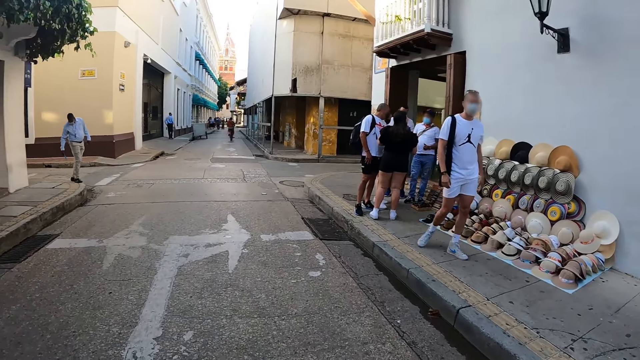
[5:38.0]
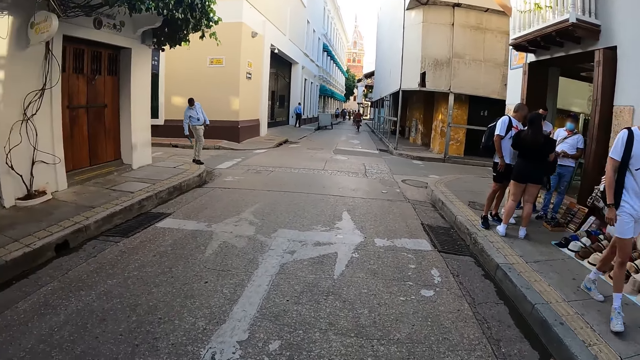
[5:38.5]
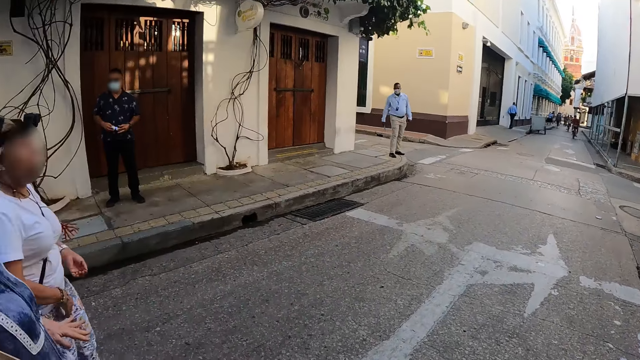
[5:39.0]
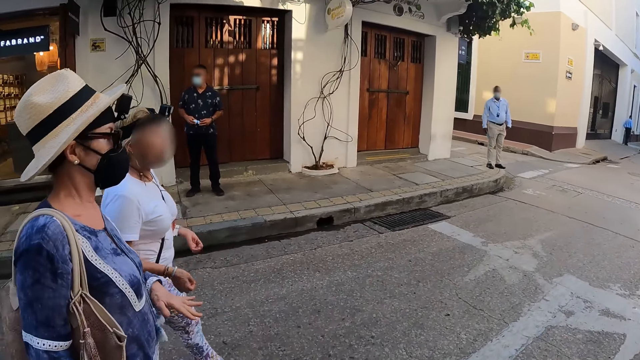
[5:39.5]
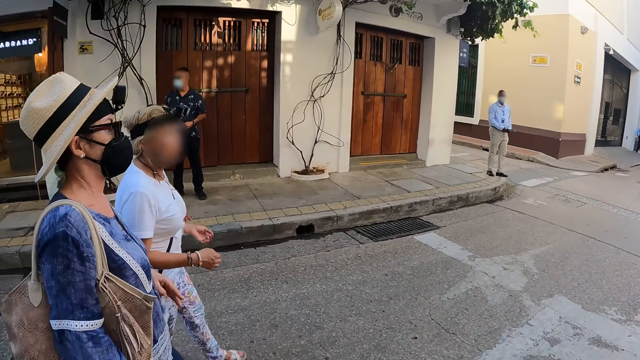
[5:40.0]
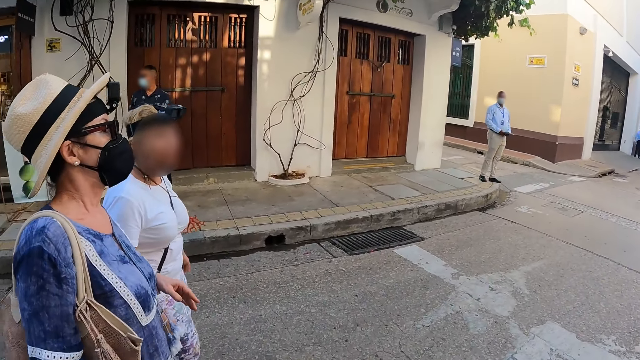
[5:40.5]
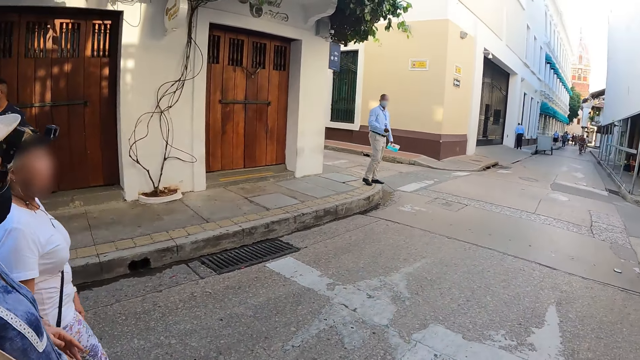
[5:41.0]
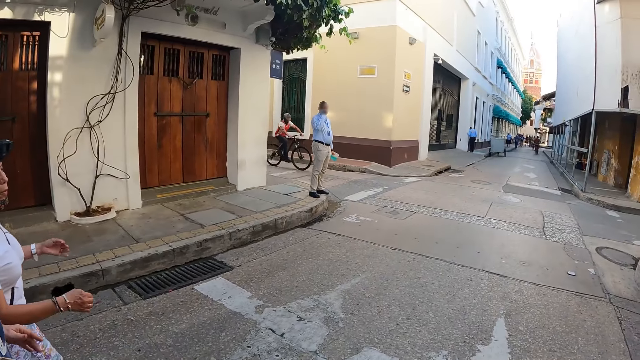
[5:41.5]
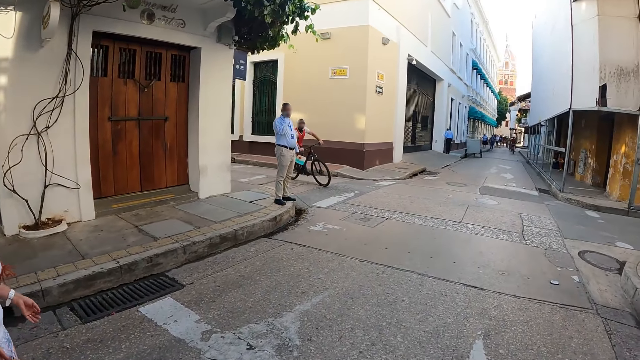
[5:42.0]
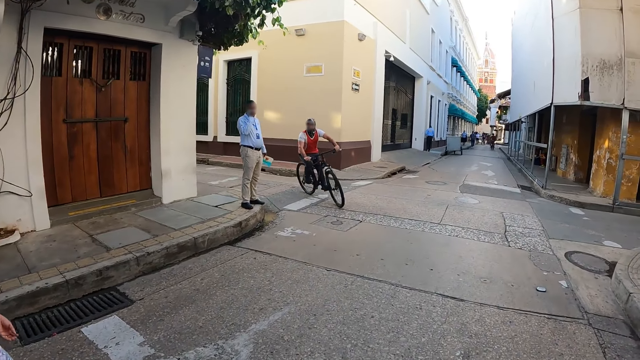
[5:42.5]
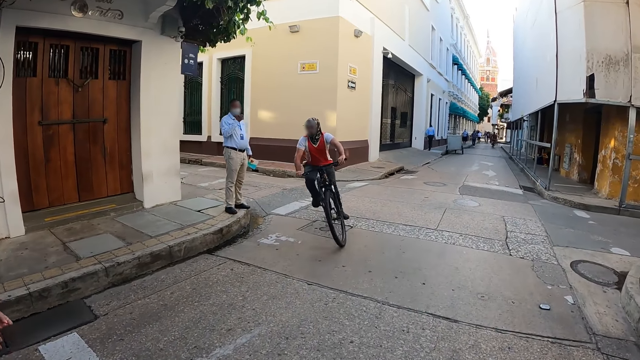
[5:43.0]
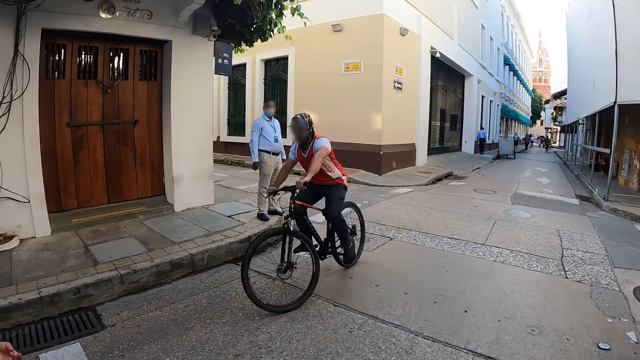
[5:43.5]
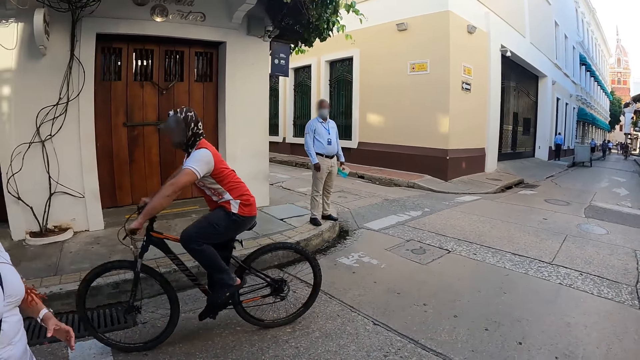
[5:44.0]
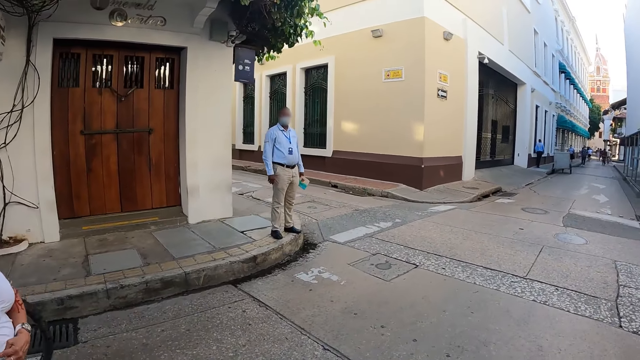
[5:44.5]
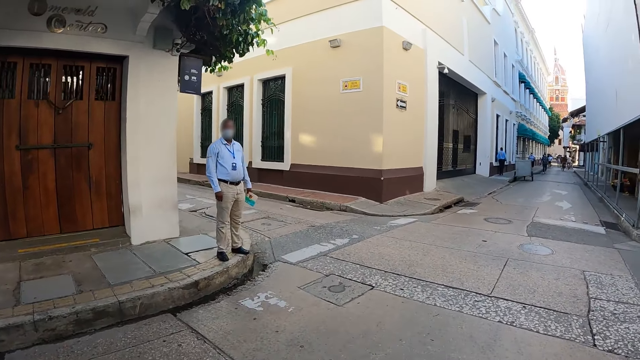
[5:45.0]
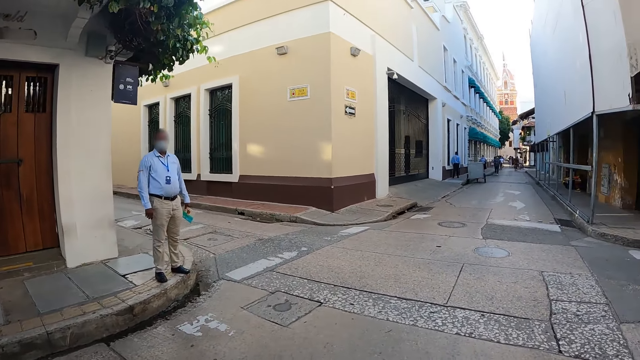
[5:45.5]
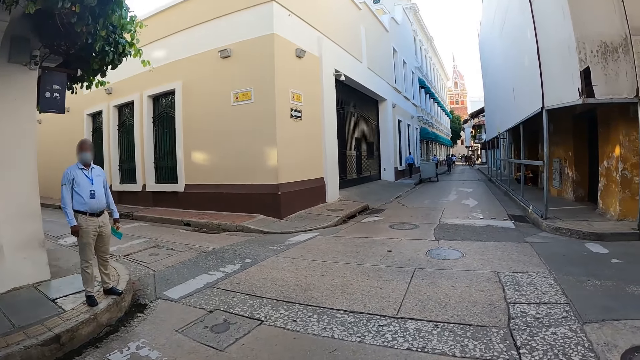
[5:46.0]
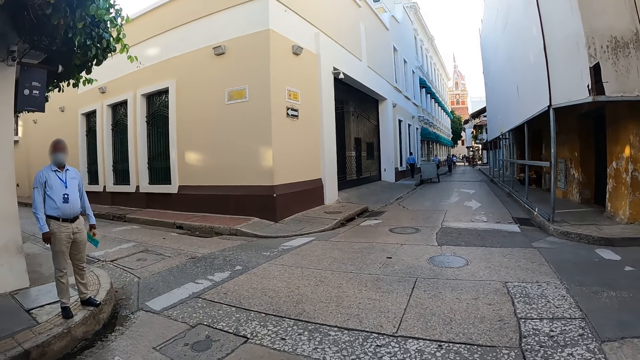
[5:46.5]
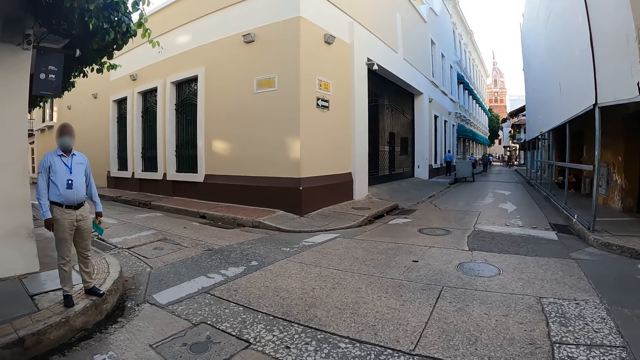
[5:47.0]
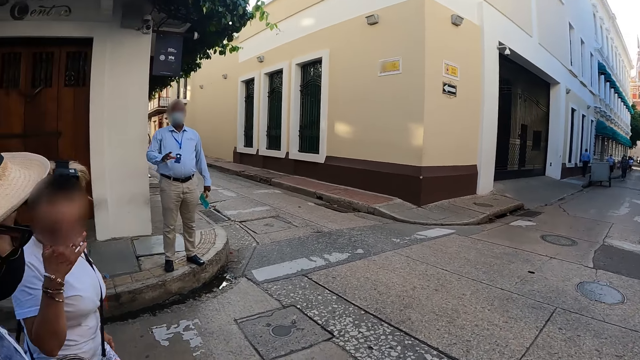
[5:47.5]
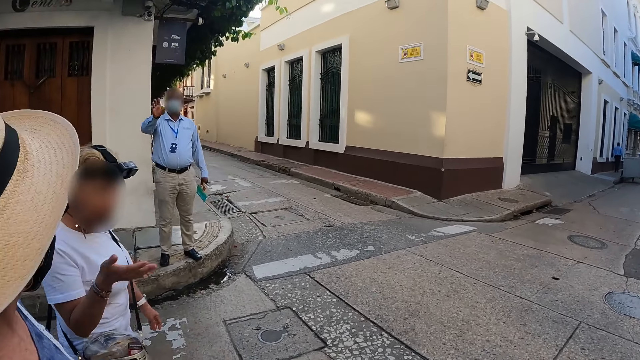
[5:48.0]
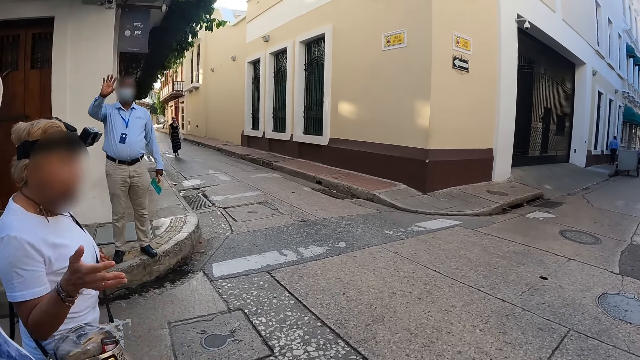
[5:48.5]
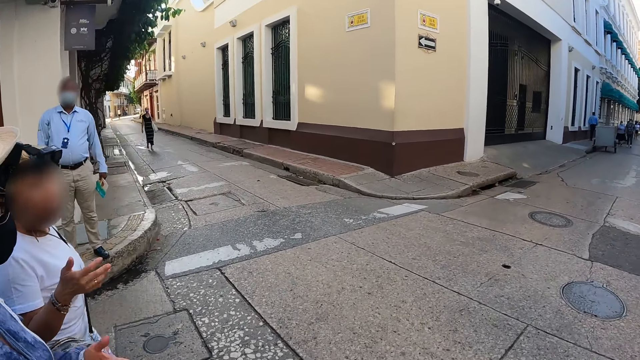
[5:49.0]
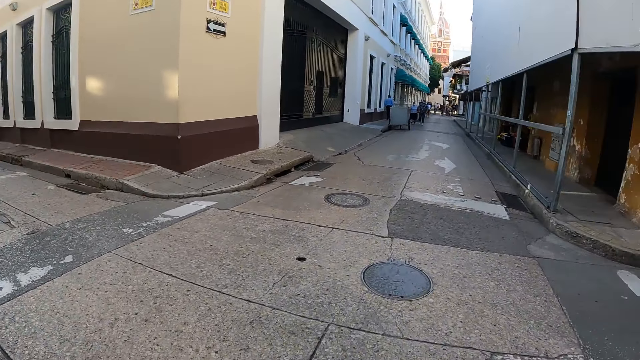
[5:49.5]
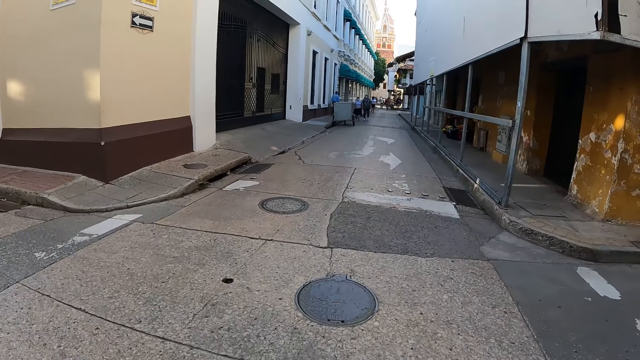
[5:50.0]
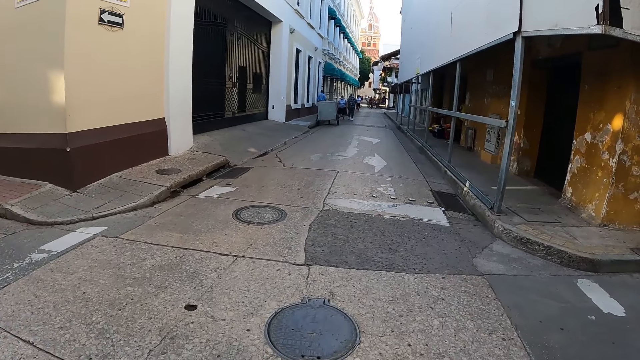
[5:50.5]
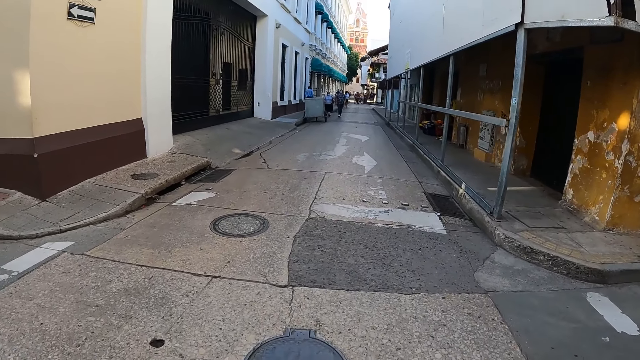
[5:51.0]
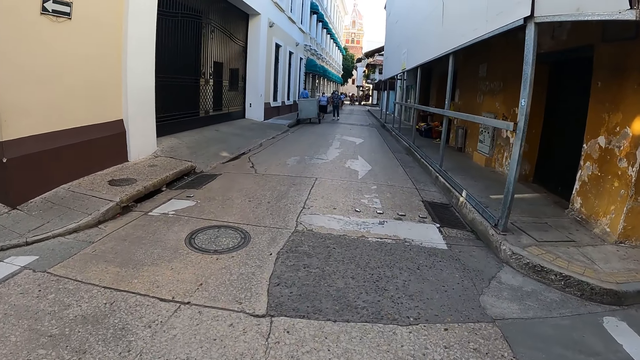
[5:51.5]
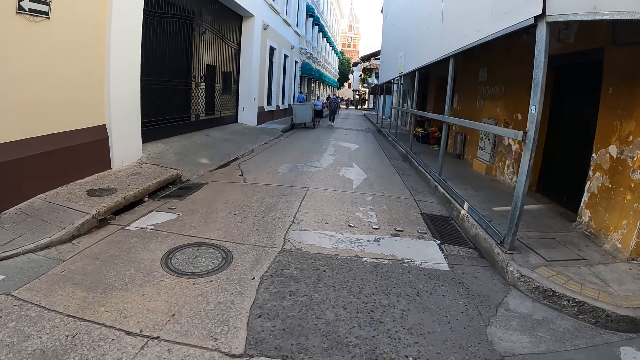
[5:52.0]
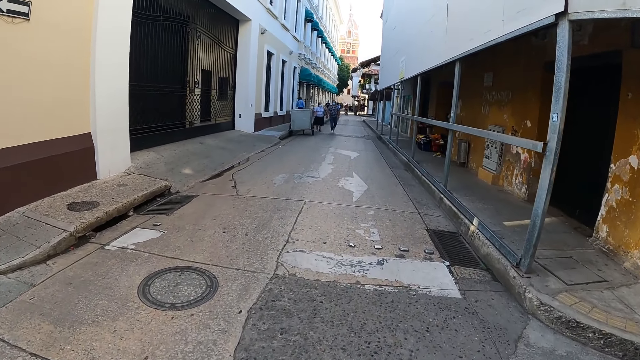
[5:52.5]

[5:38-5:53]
A bicycle rides past the camera wearer. A person waves at the camera wearer.

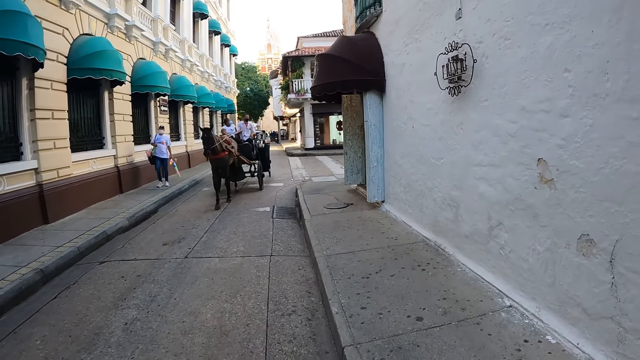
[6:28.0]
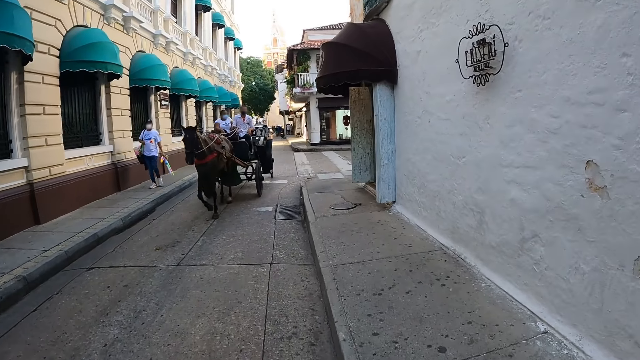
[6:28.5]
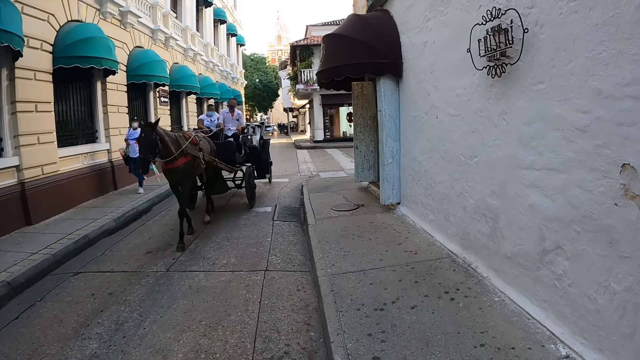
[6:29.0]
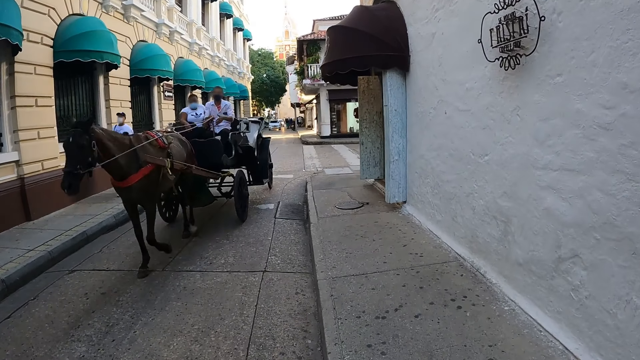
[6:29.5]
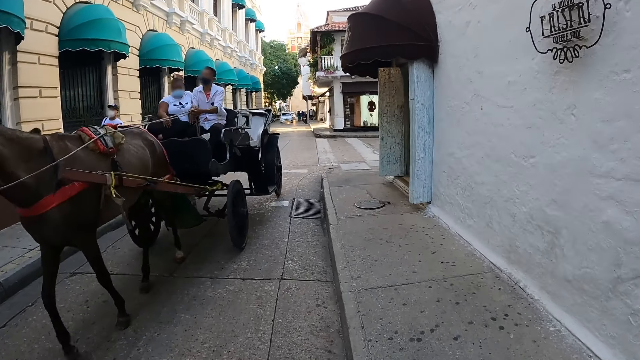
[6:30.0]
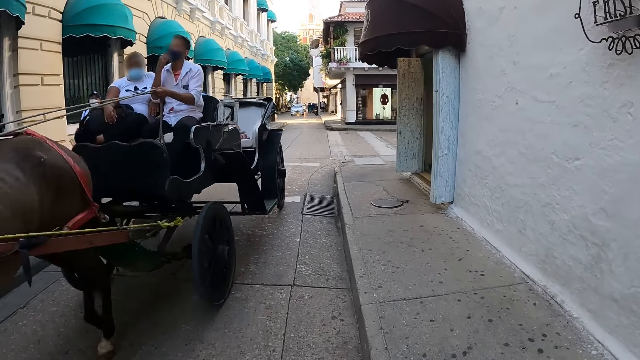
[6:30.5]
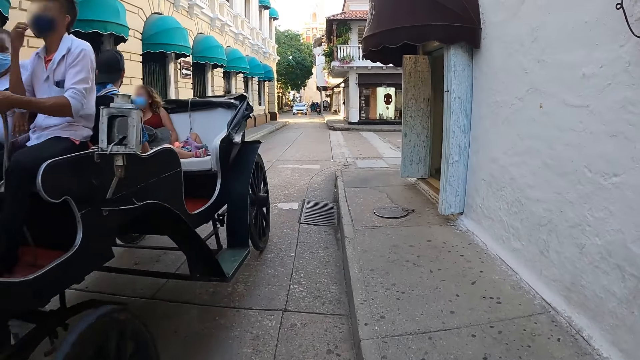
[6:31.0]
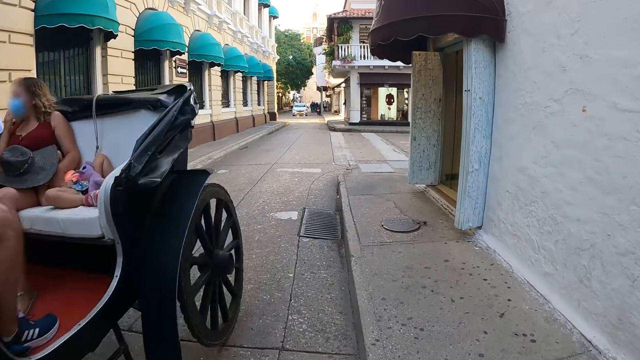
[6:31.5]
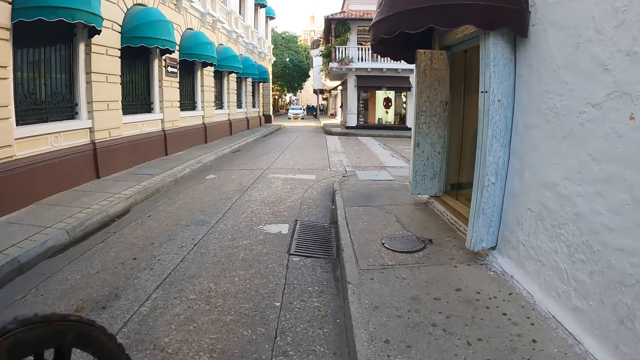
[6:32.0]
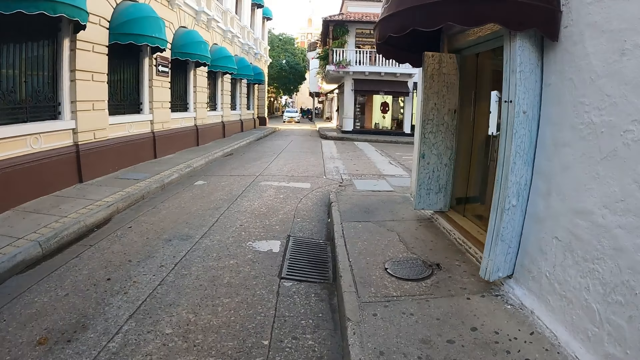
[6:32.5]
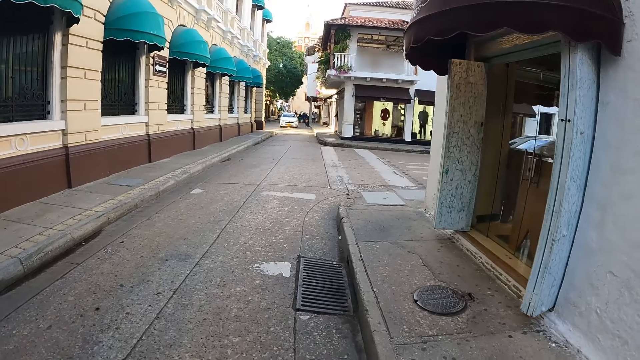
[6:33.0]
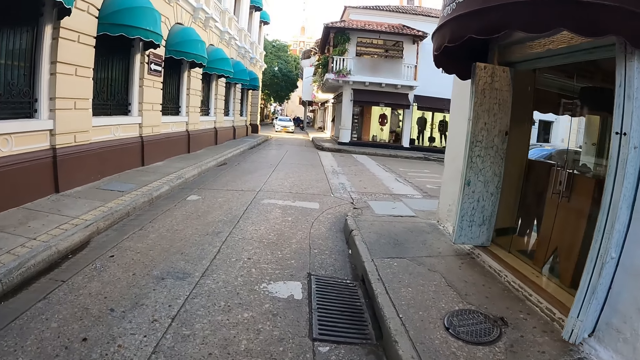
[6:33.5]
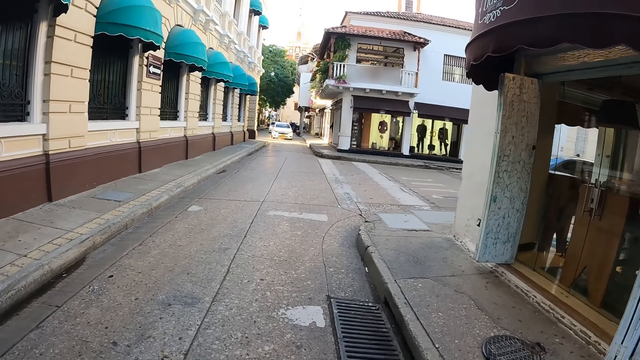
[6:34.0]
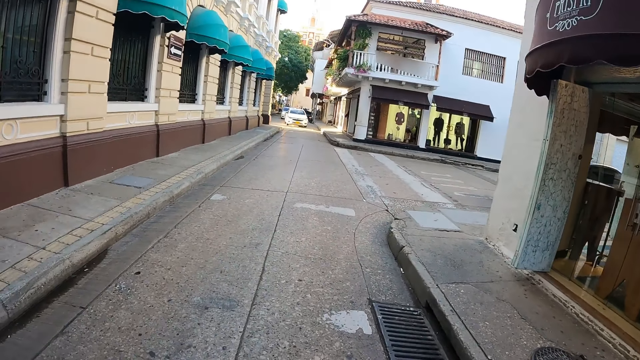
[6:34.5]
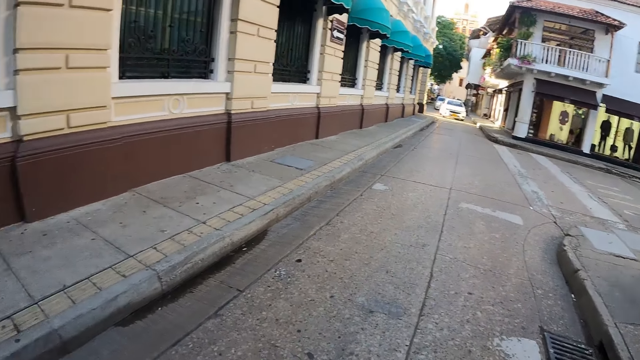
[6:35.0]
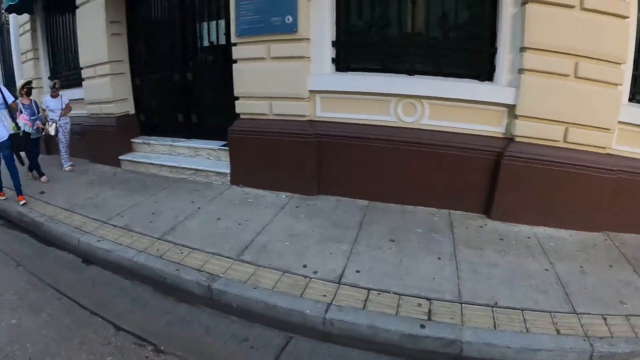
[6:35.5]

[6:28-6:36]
A horse carriage rides past the camera wearer.
